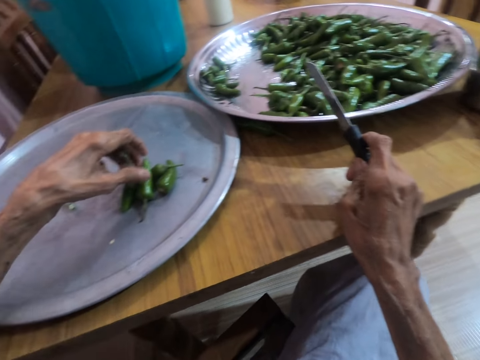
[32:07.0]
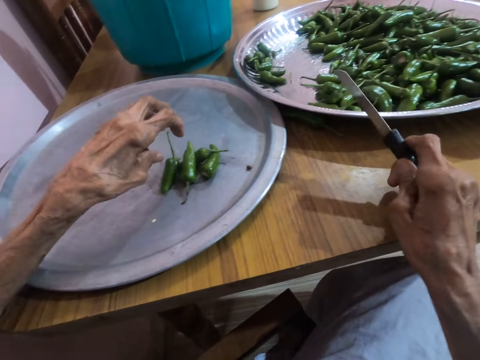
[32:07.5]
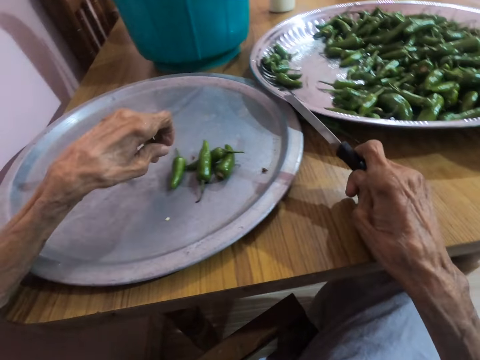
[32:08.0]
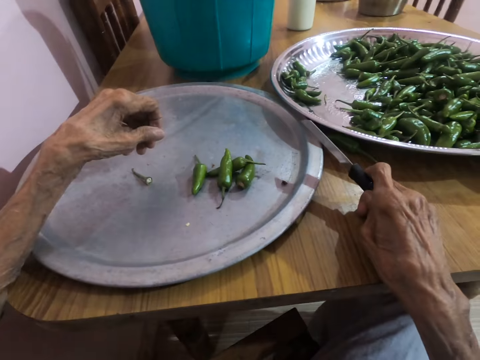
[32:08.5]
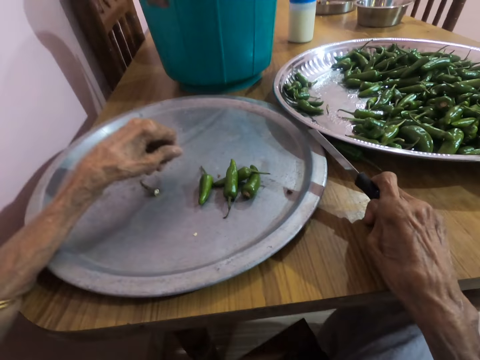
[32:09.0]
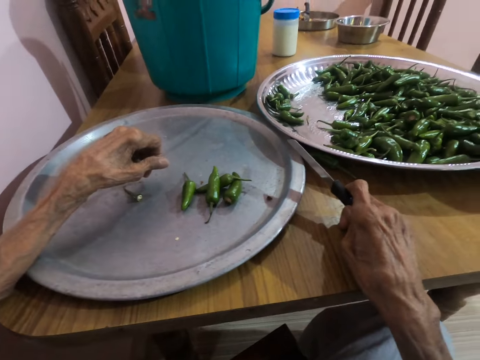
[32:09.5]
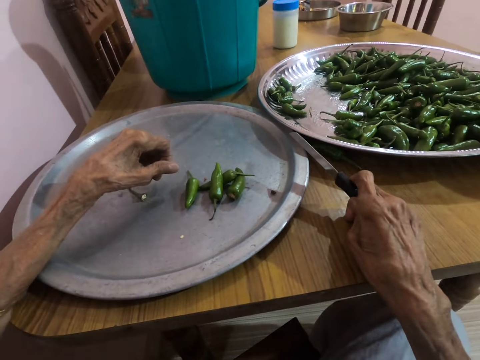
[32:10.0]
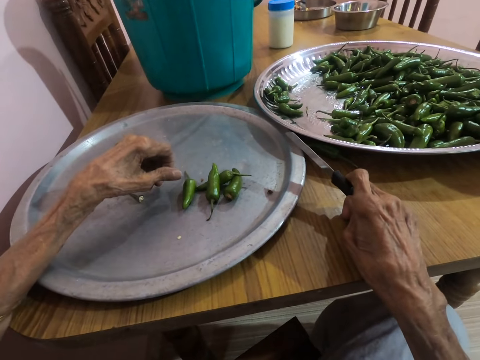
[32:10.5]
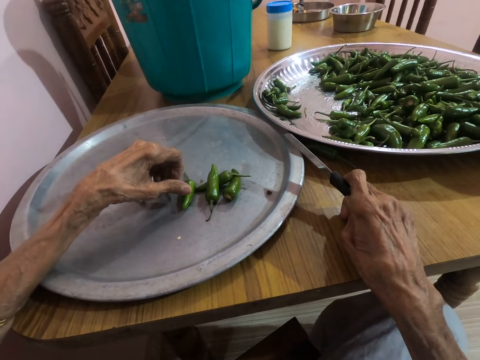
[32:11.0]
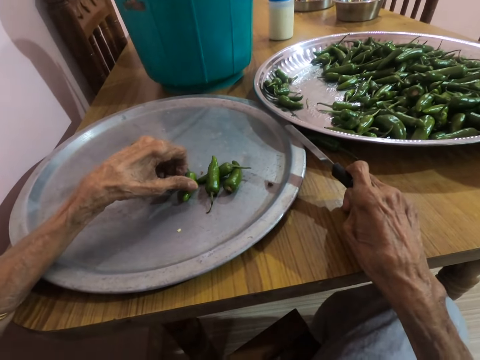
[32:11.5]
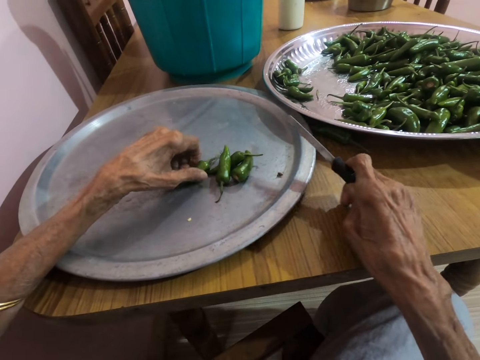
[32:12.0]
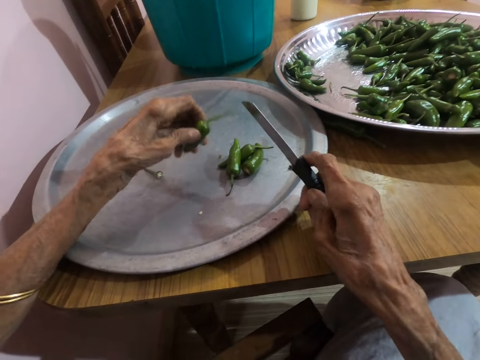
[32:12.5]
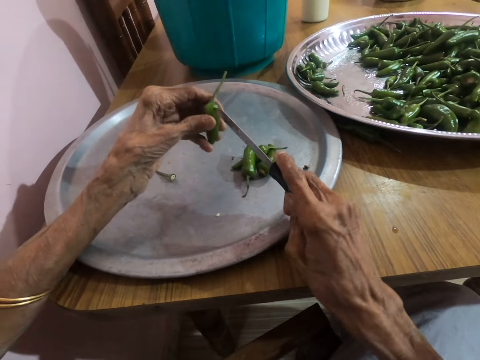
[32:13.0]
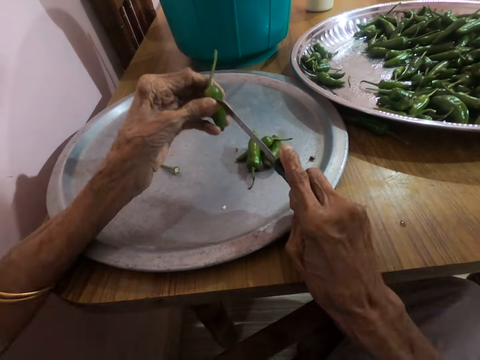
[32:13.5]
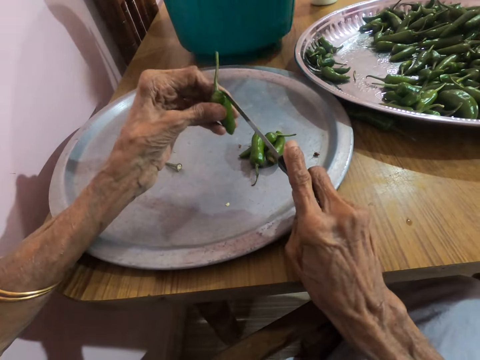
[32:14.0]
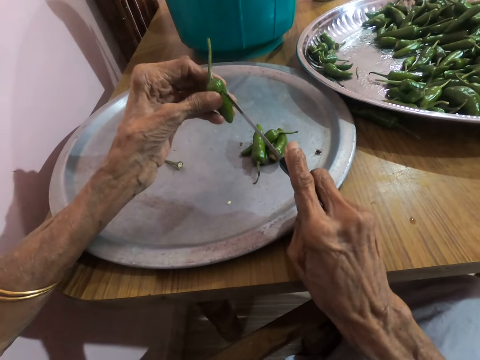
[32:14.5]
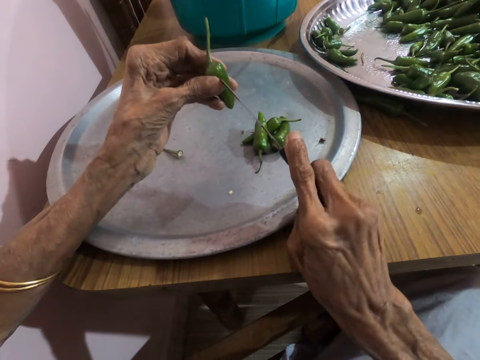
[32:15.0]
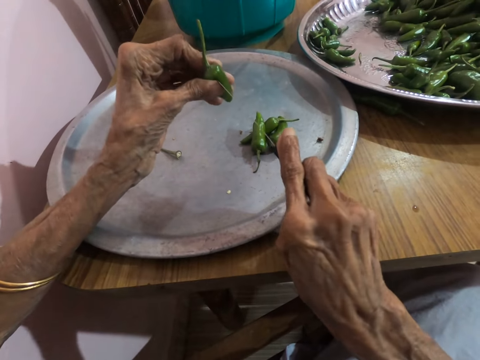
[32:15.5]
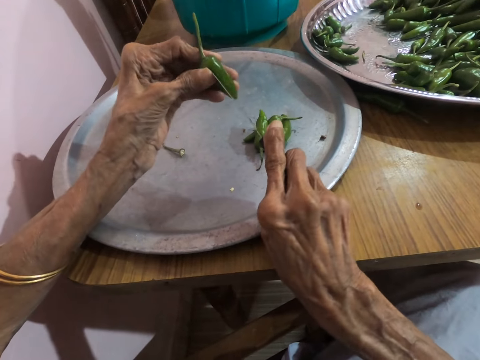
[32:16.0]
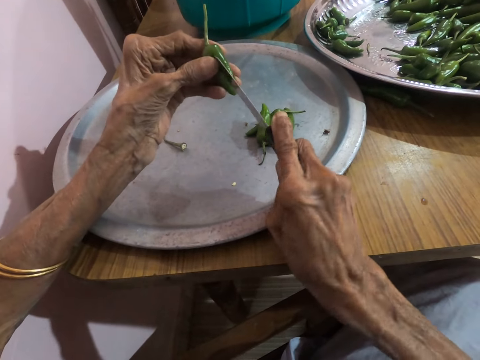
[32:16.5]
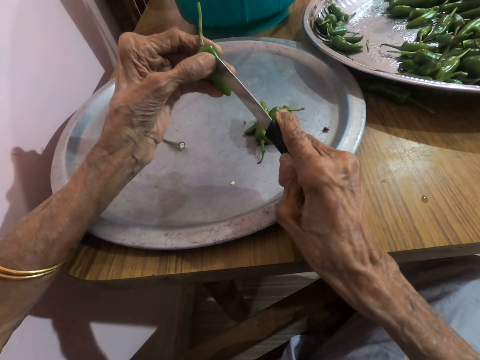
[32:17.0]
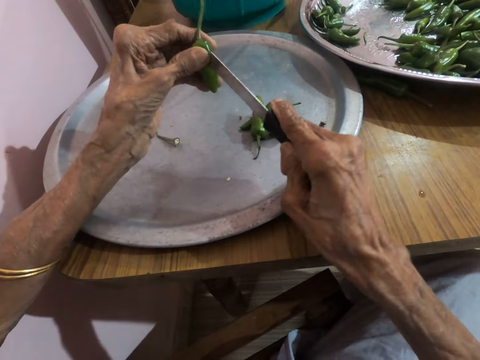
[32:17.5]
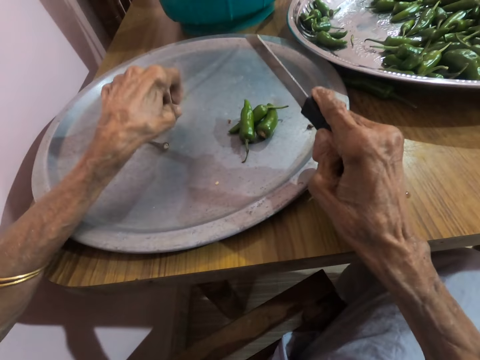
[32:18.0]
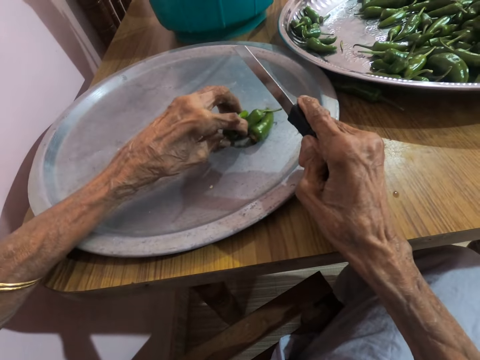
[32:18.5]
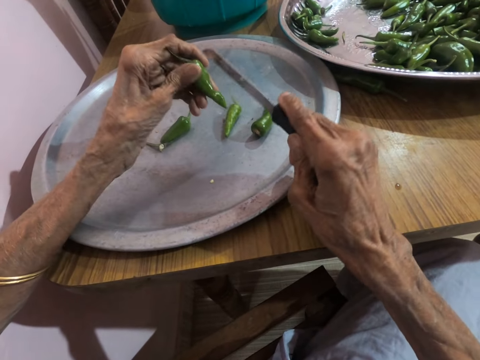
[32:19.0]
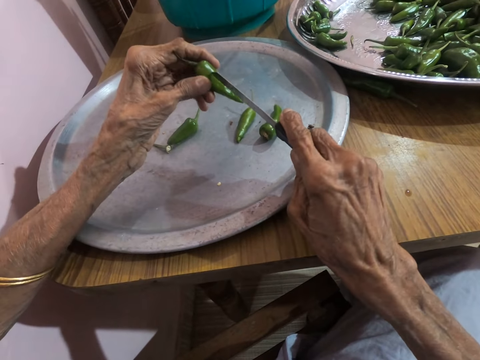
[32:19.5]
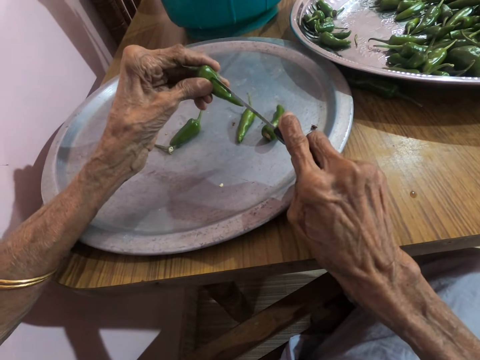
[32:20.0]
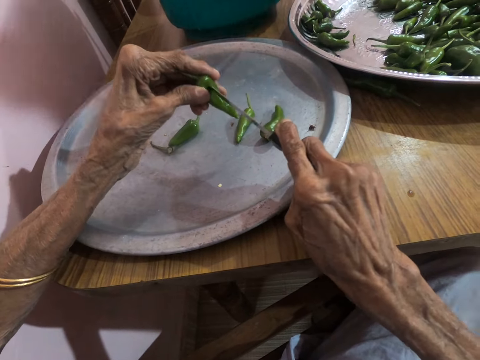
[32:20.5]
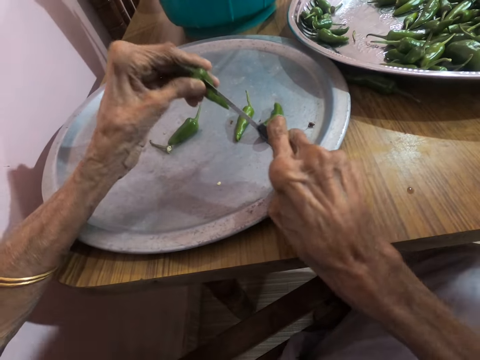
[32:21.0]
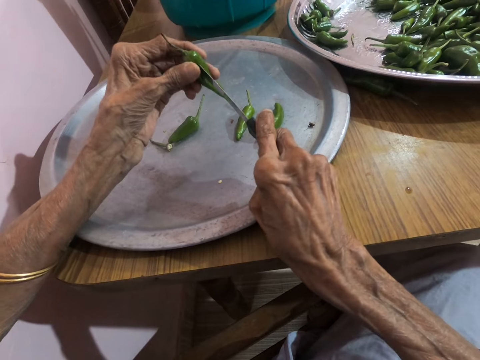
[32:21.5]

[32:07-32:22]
The camera wearer talks to the woman. She cuts the green peppers in the cover with a knife in her right hand. She picks the green chilies. She puts the chili on the tray. She picks the green chilies. She cuts the chili using the knife.

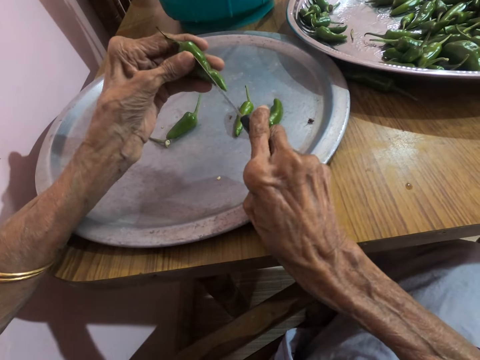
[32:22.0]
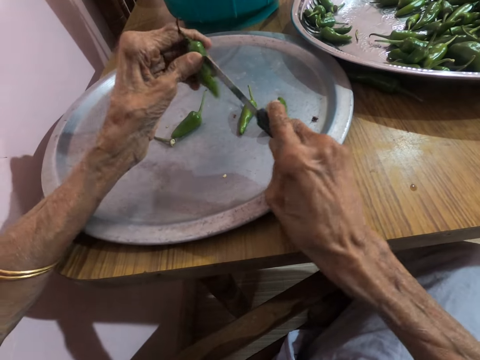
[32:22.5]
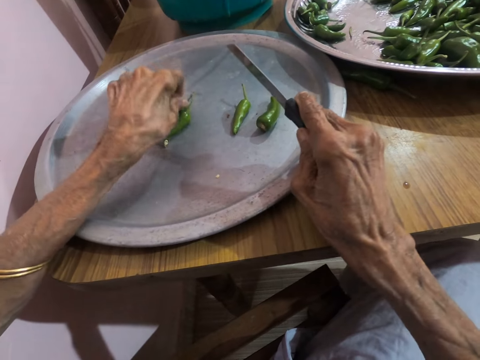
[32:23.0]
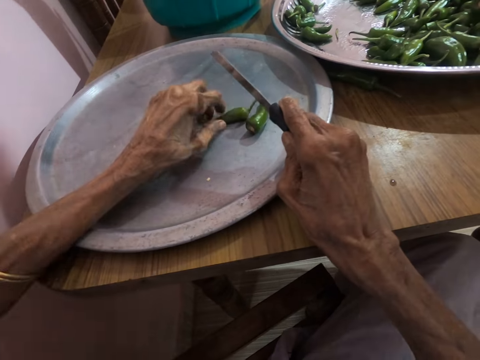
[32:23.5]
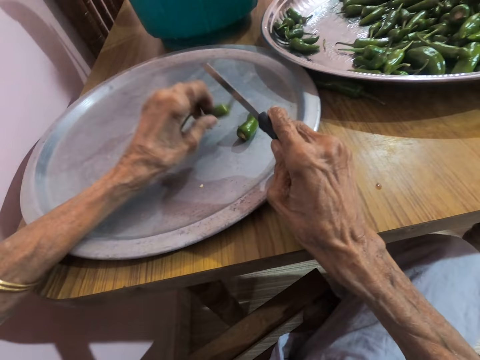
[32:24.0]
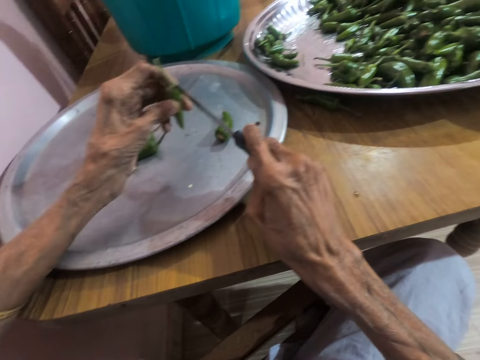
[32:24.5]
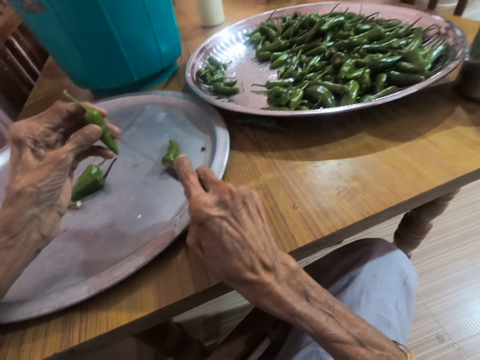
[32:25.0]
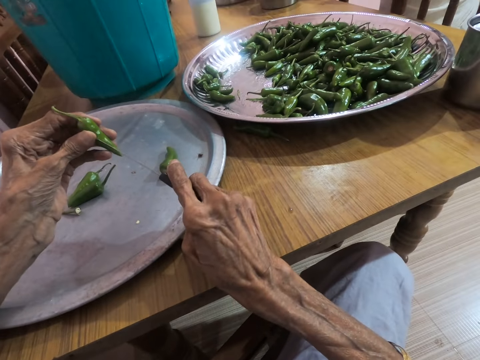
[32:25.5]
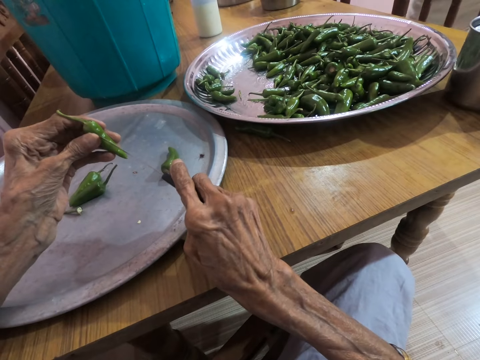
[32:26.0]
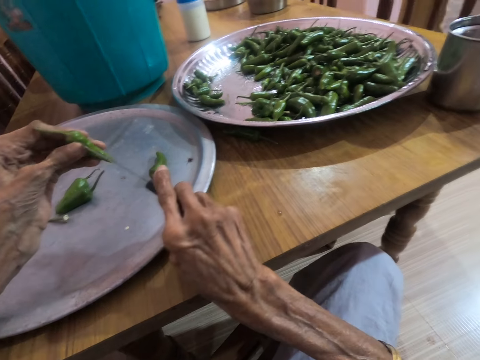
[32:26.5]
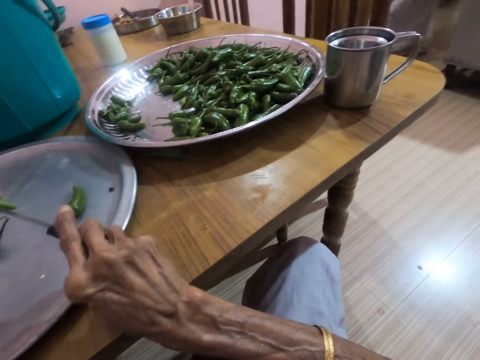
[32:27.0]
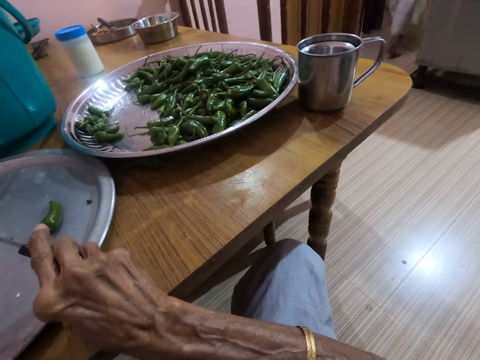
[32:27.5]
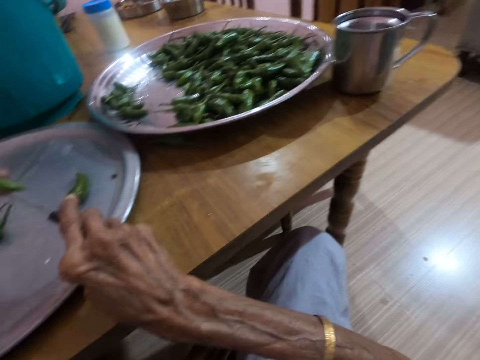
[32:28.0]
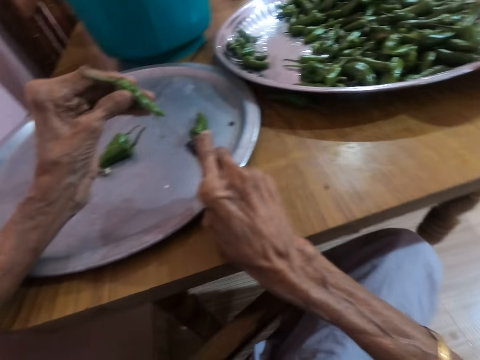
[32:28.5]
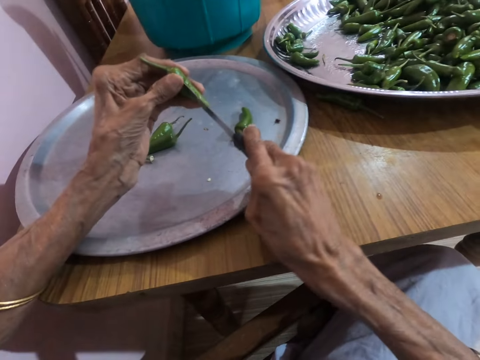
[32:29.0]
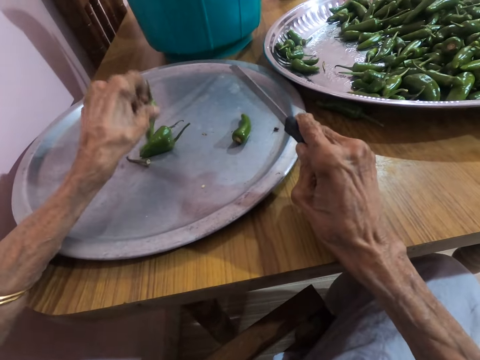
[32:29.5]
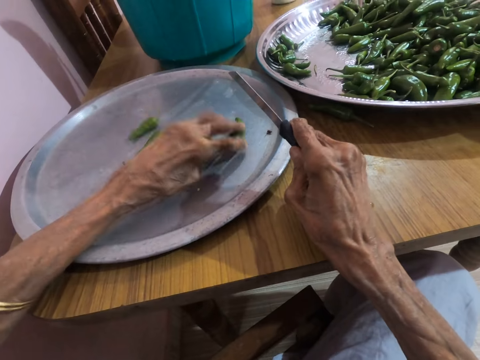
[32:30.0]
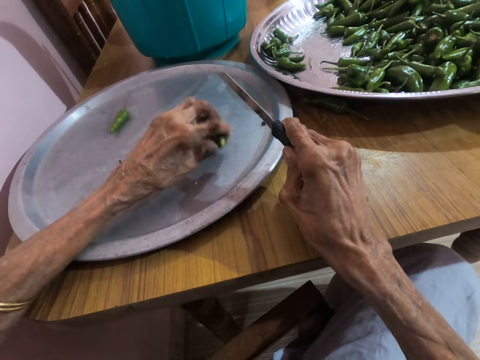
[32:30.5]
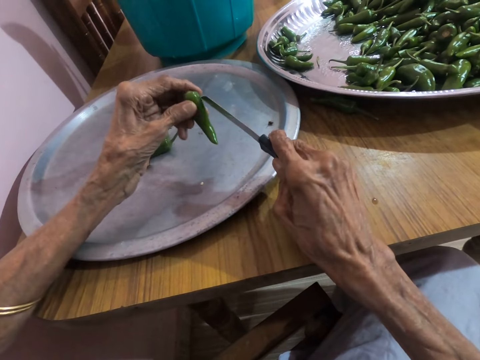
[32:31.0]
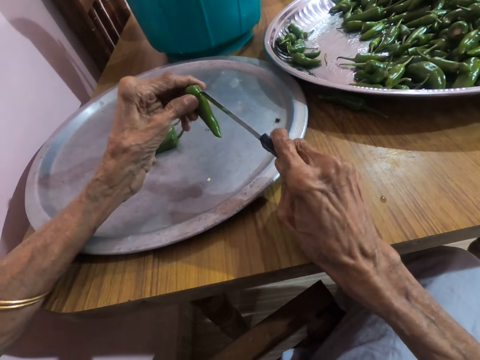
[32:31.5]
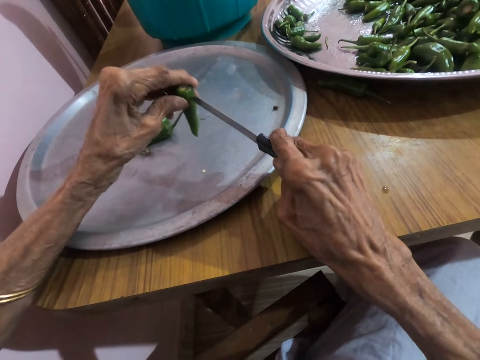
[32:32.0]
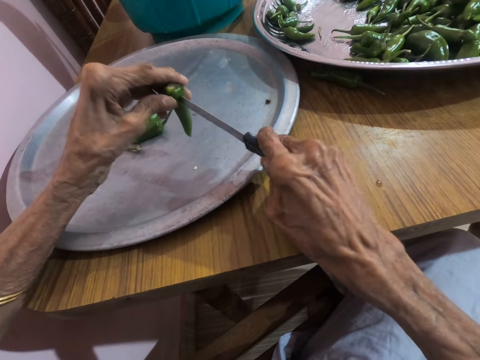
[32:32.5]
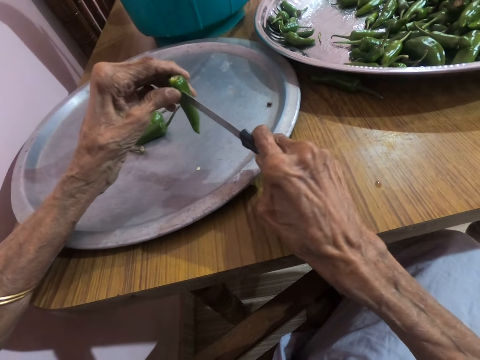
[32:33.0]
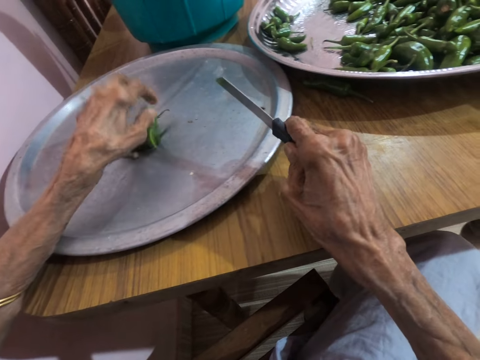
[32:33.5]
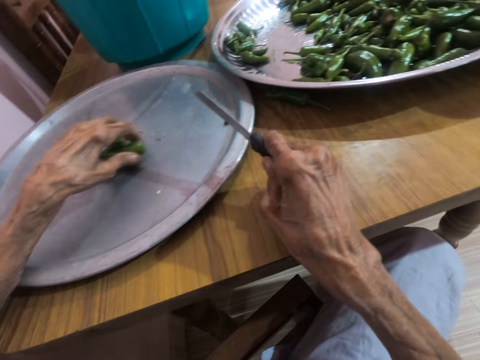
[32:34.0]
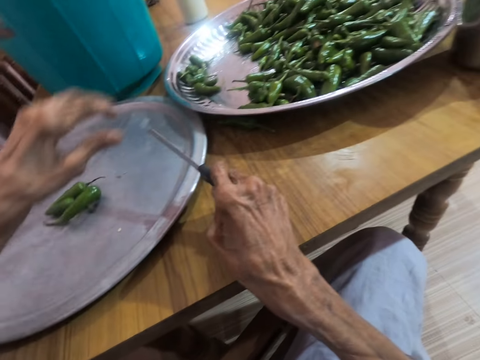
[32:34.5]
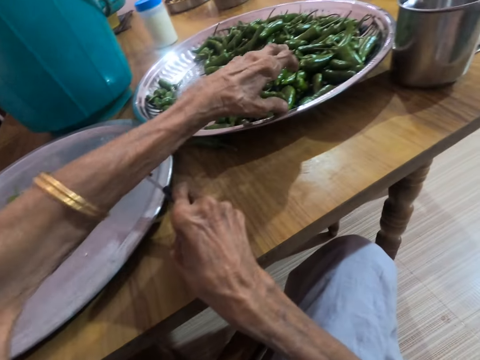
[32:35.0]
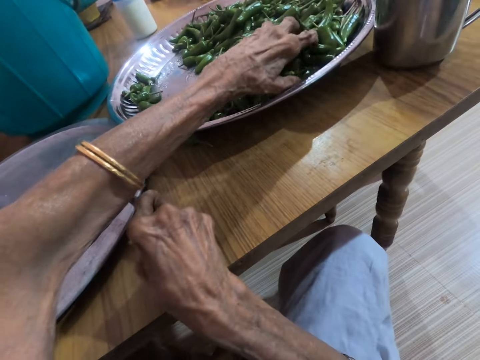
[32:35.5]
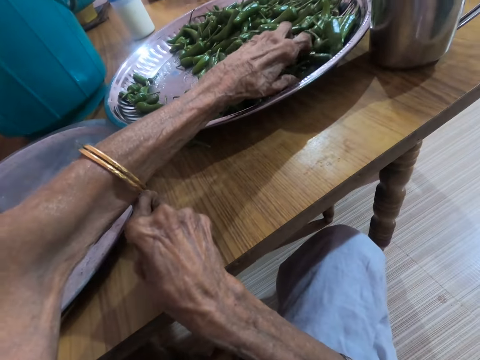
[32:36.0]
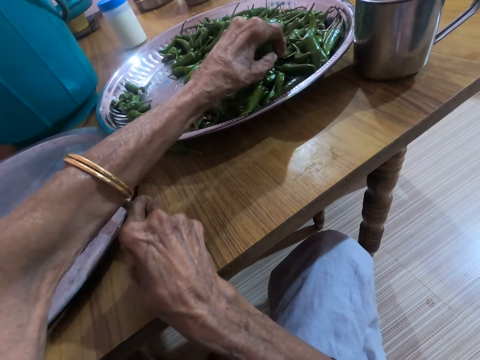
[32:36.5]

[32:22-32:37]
The camera wearer talks. She picks the green chili and cuts the chili using a knife. She moves the camera around. She puts the chili on the tray. She picks the green chili and cuts the chili using a knife. She puts the chili on the tray. She picks the green pepper from the tray with her left hand. The lady makes a phone call.
